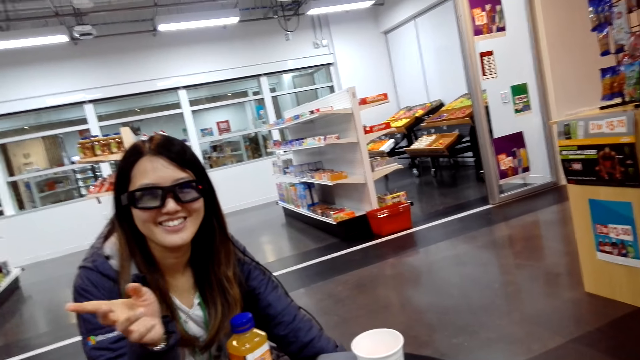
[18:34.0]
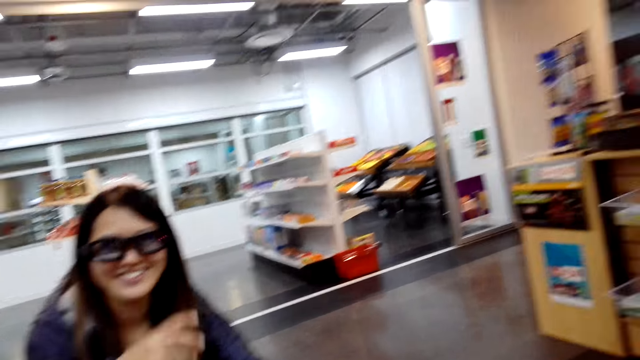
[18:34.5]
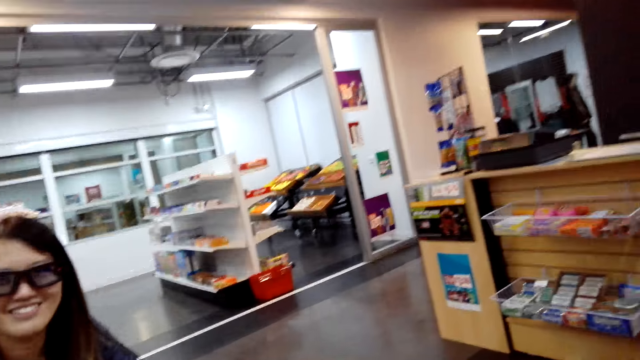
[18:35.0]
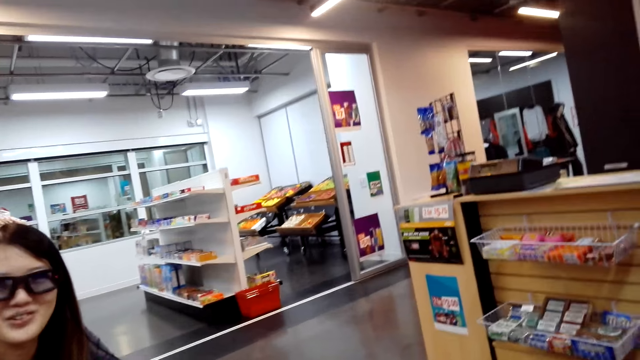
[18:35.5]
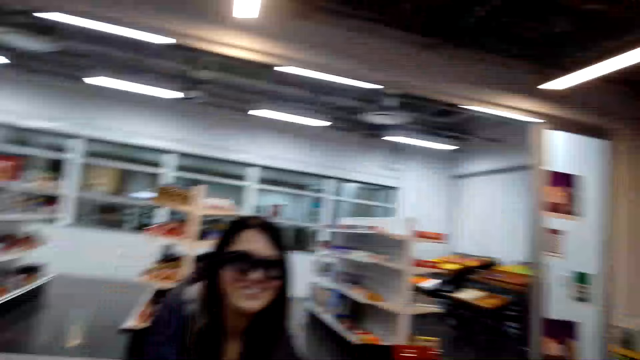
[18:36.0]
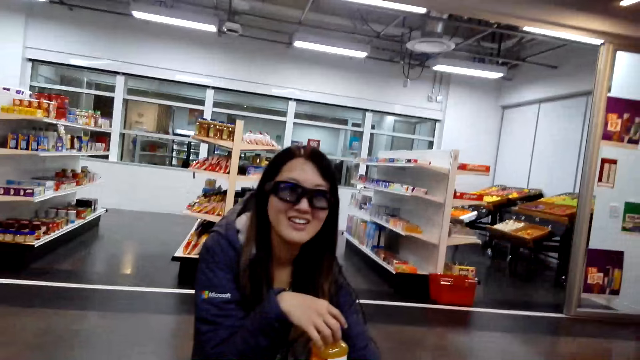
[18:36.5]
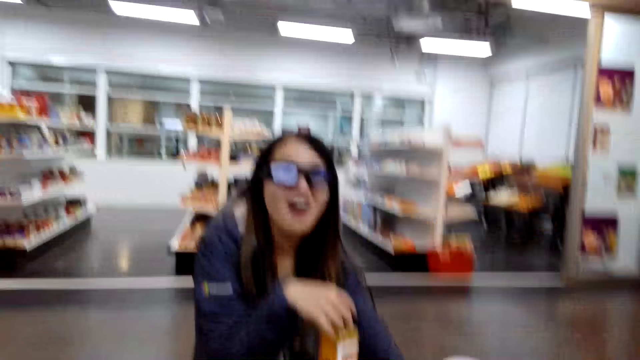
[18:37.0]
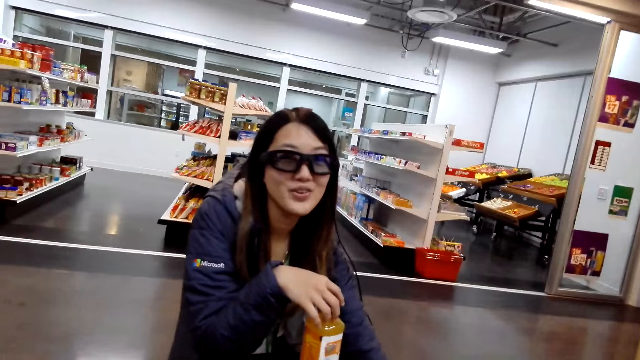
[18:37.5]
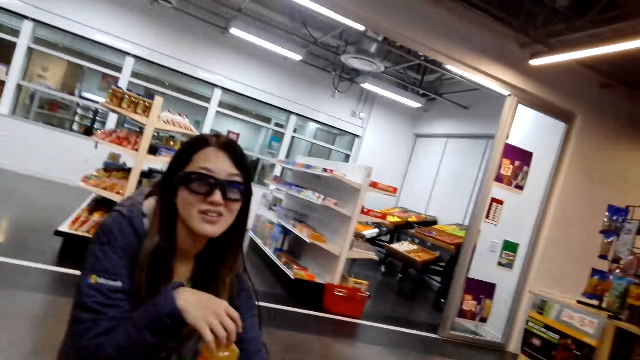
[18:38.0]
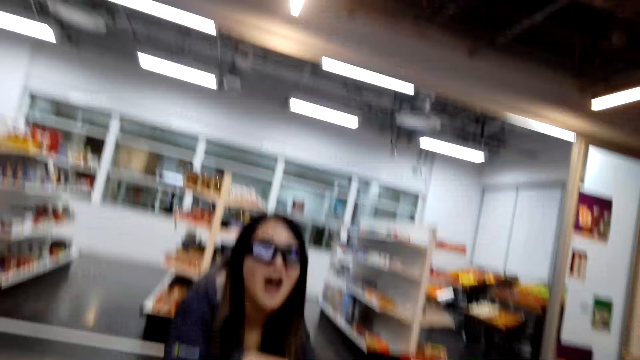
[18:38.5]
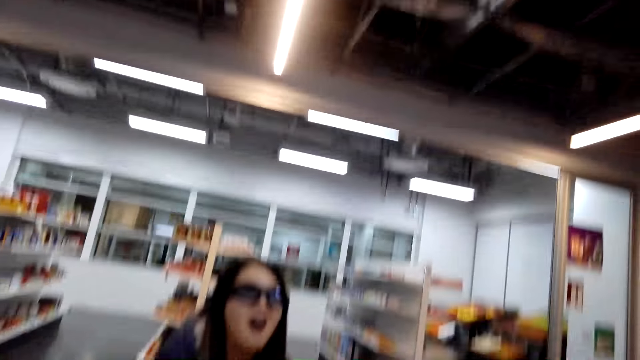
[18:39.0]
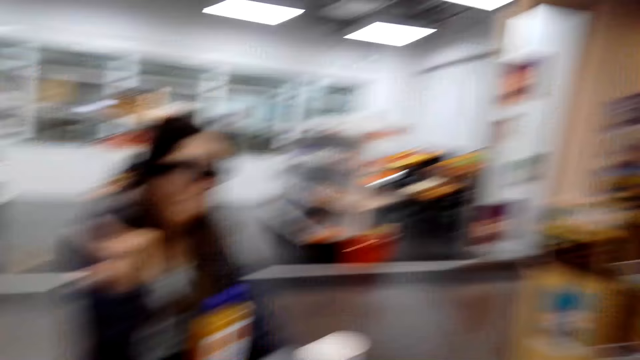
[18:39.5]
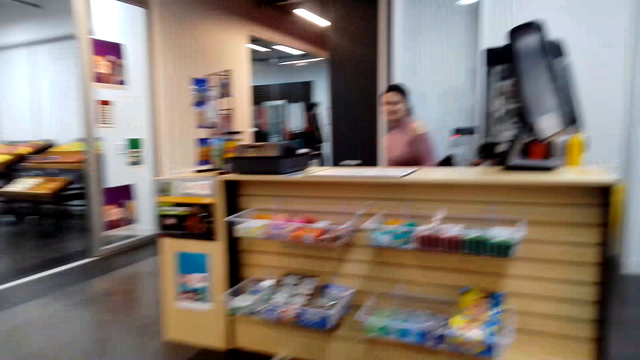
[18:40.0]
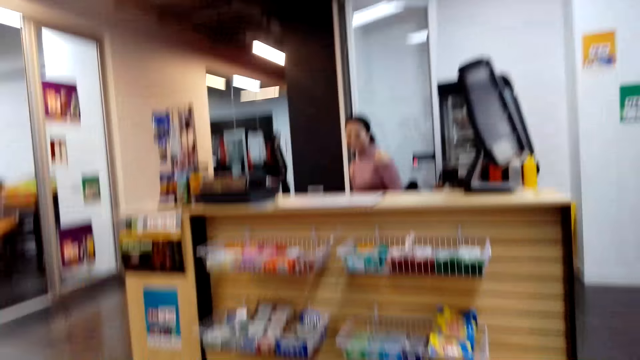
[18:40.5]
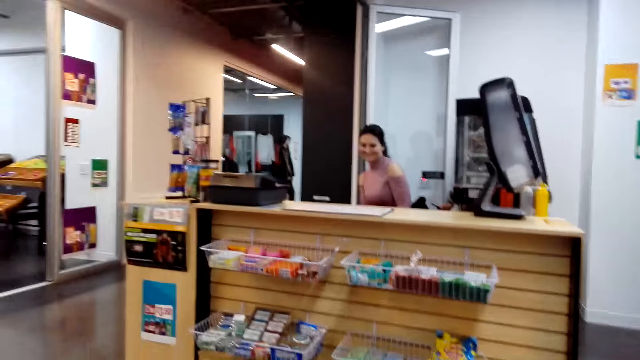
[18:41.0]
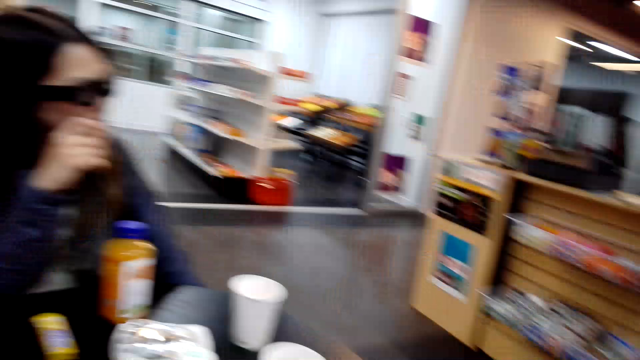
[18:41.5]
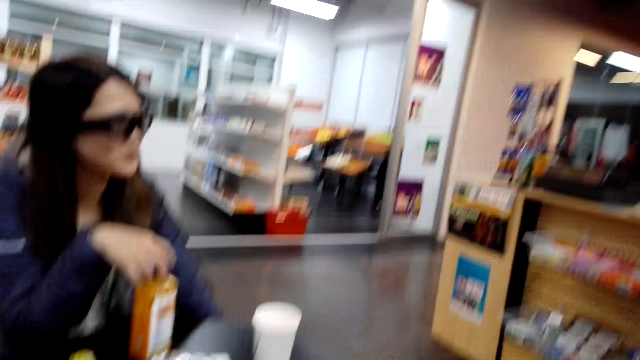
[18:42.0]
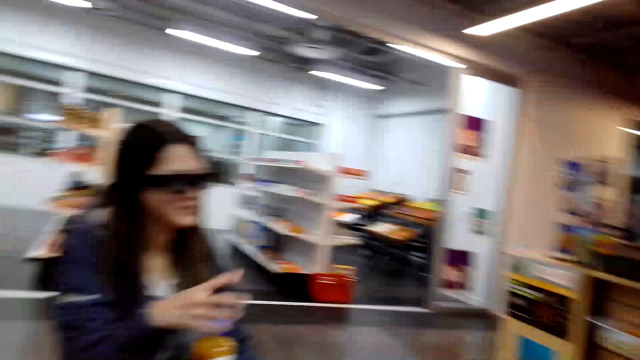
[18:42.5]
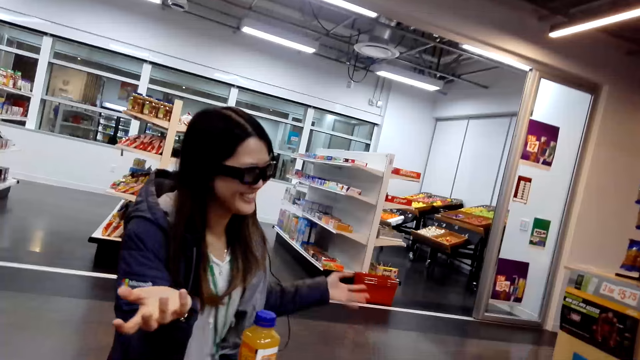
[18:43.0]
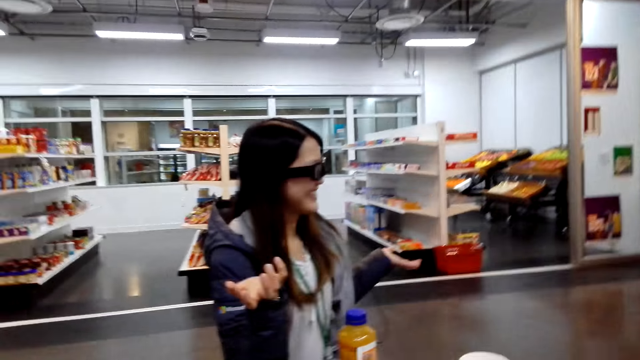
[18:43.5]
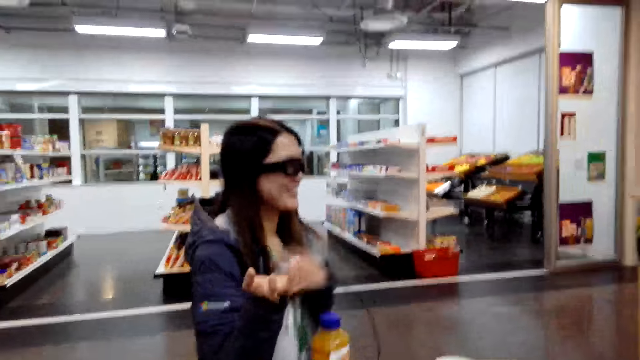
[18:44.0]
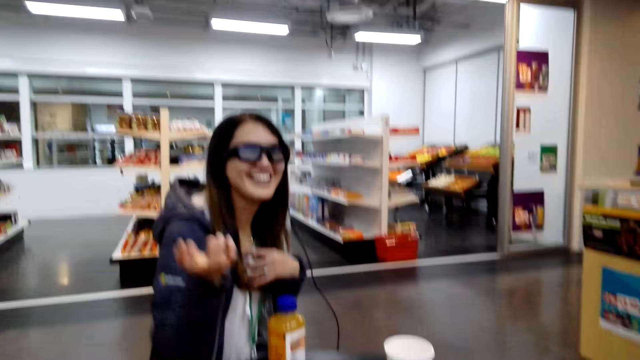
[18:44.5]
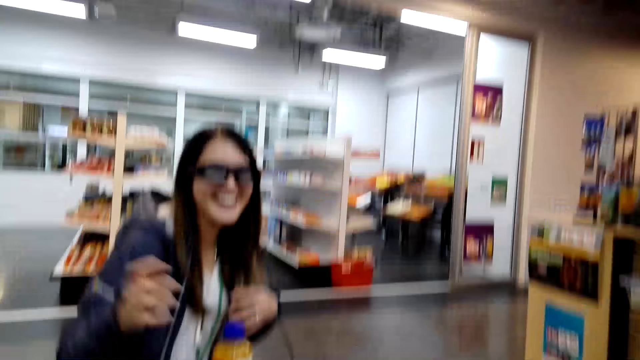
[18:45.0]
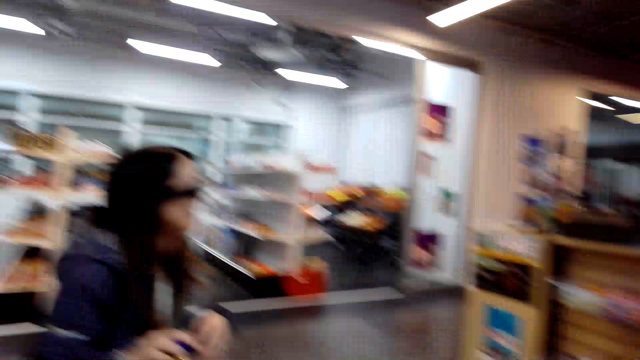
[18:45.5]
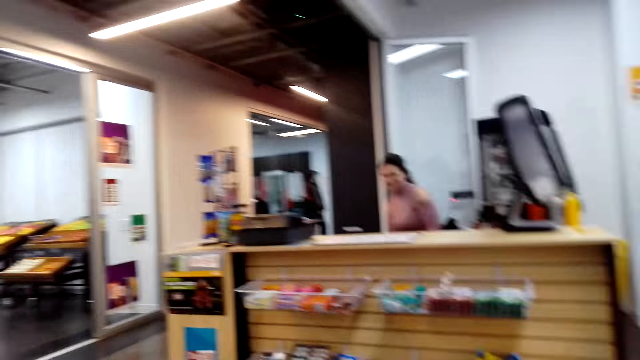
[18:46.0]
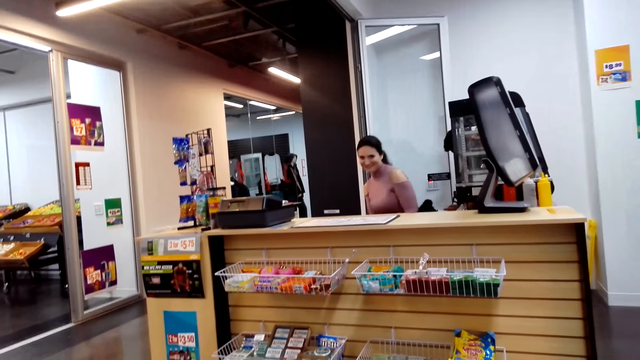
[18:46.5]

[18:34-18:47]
A lady moves her hand. The lady smiles to the camera wearer. The camera wearer speaks to the lady. The lady speaks to the camera wearer. The camera wearer speaks to the lady. Another lady laughs. The first lady speaks to the camera wearer and moves her hands. The first lady laughs.

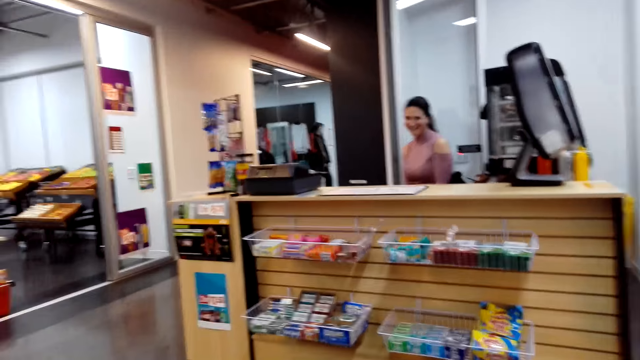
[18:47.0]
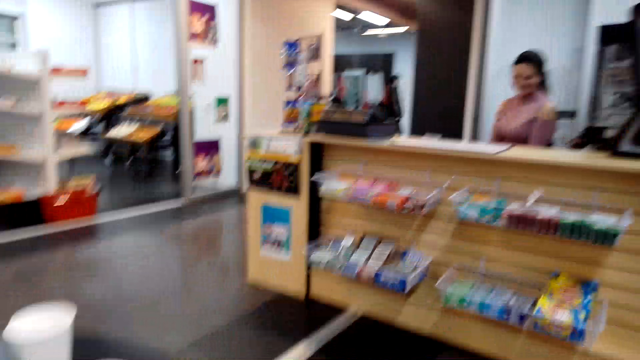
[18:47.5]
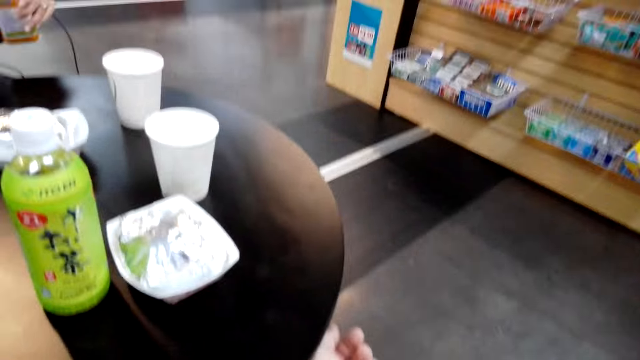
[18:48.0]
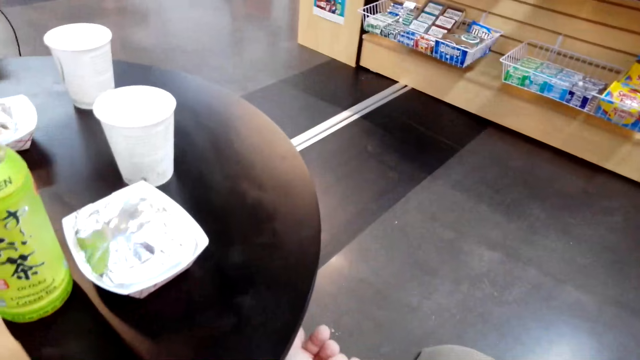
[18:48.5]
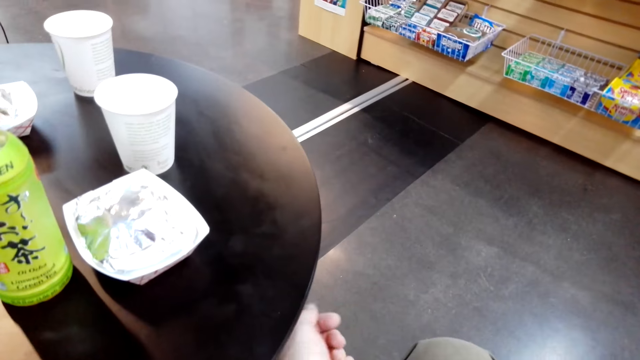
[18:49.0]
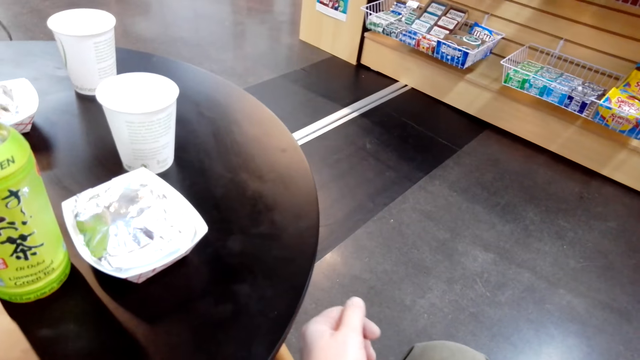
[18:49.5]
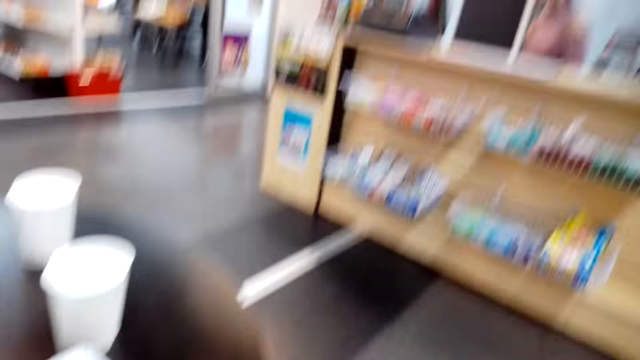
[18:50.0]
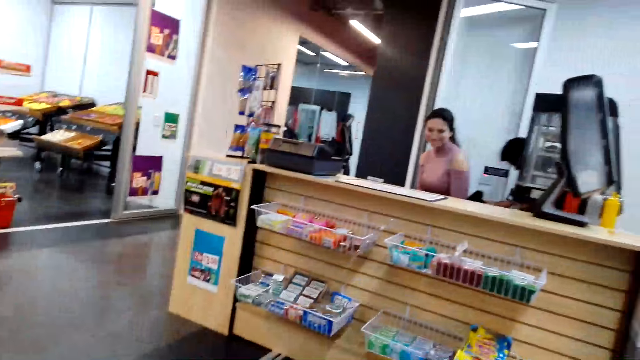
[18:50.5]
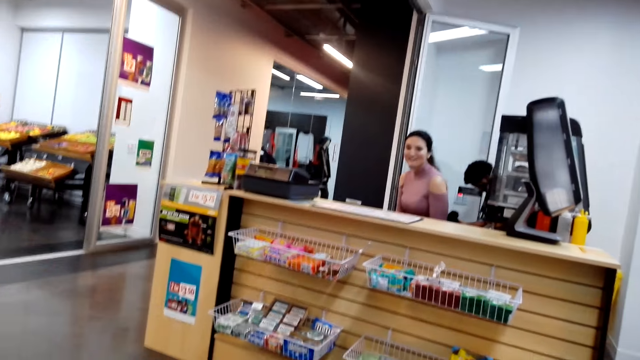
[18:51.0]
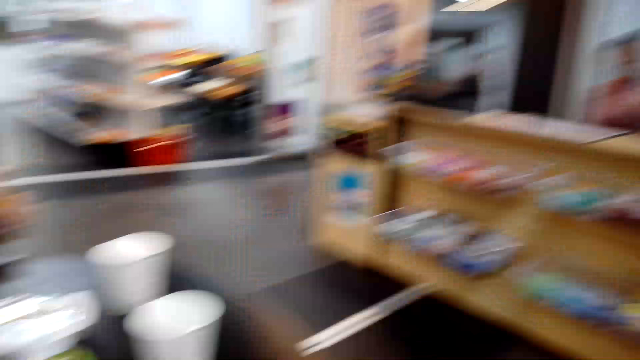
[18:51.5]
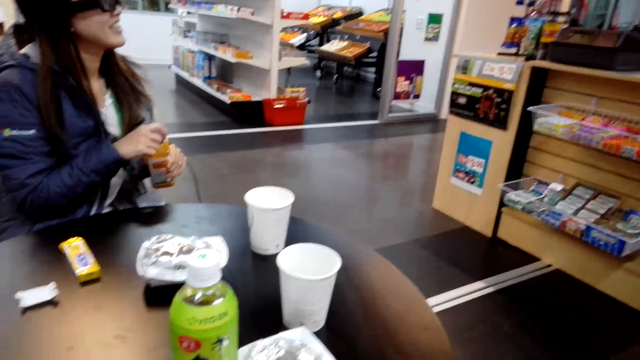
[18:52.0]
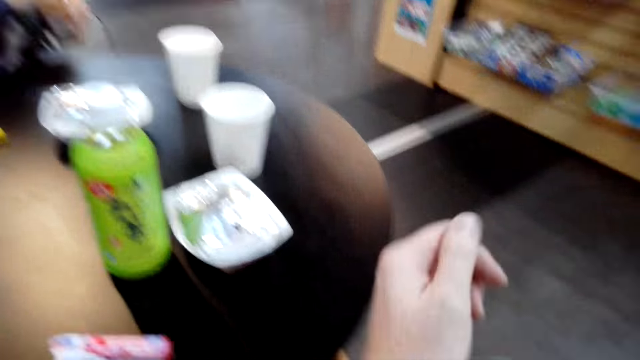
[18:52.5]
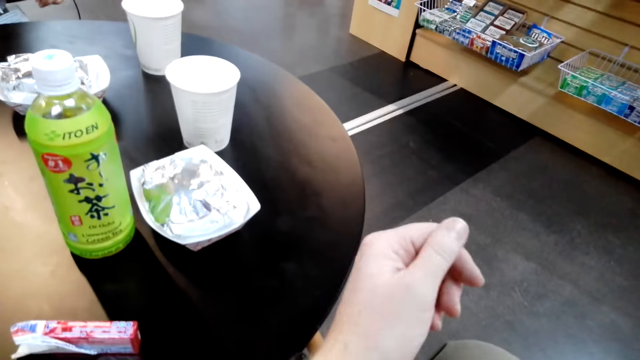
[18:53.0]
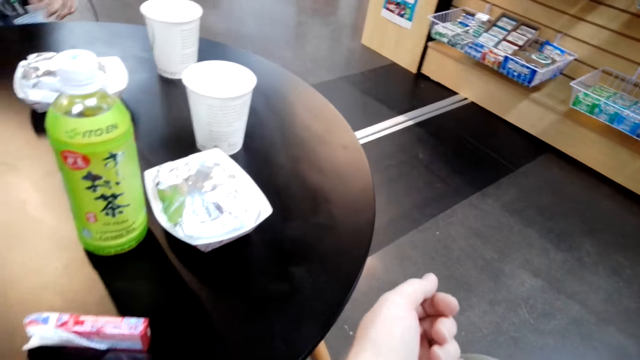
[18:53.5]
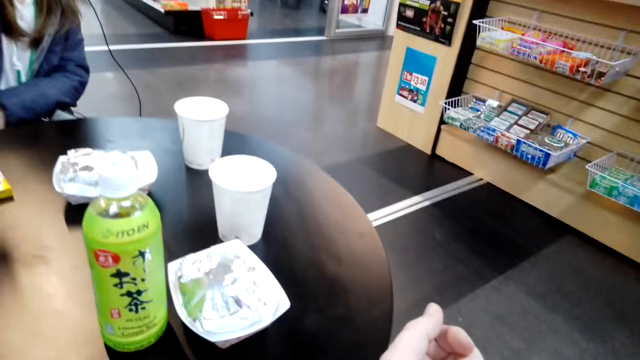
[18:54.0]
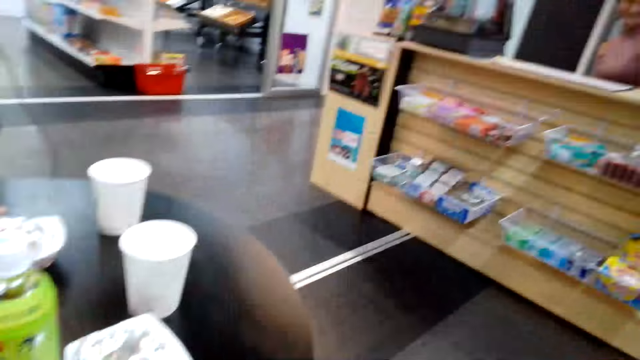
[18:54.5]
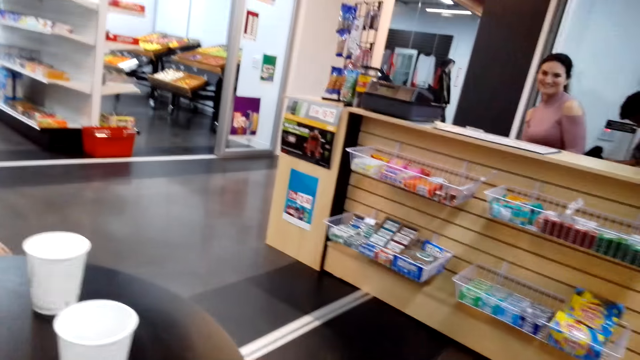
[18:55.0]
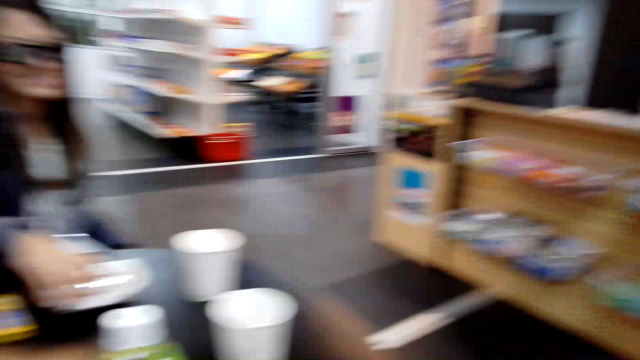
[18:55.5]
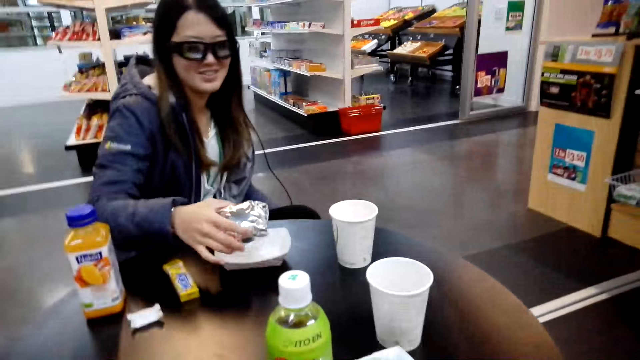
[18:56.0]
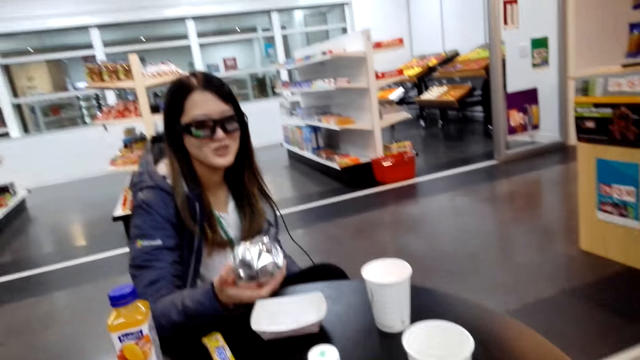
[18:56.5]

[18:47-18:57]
A lady speaks to the camera wearer and another lady. The first lady nods to the other lady. The other lady holds the bottle of juice. The camera wearer looks at his hand. He moves his hands under the table. The other lady takes something from the table.
